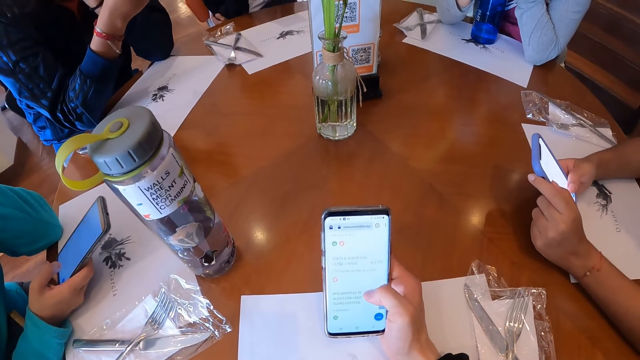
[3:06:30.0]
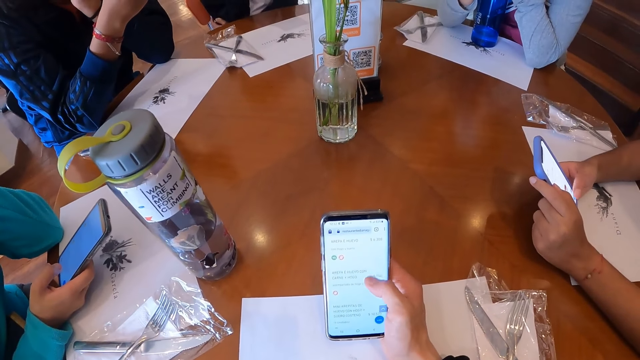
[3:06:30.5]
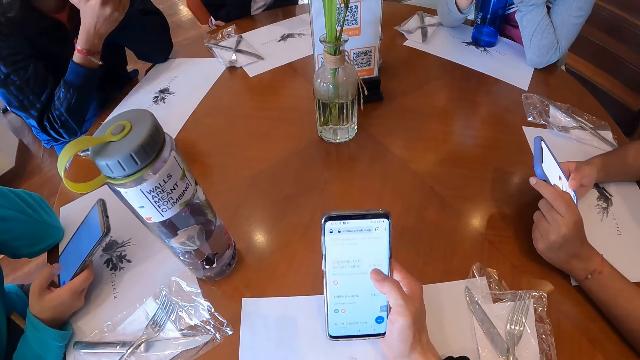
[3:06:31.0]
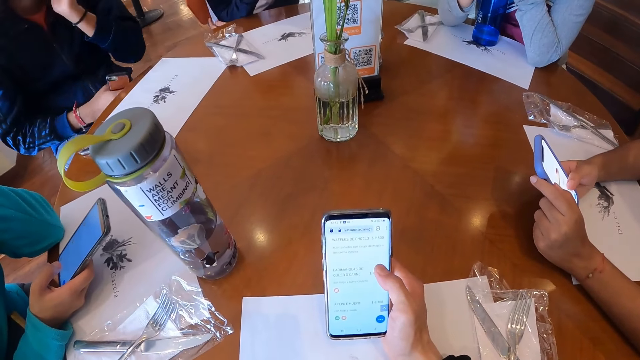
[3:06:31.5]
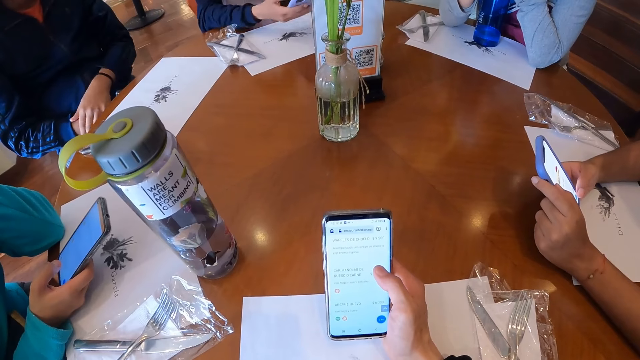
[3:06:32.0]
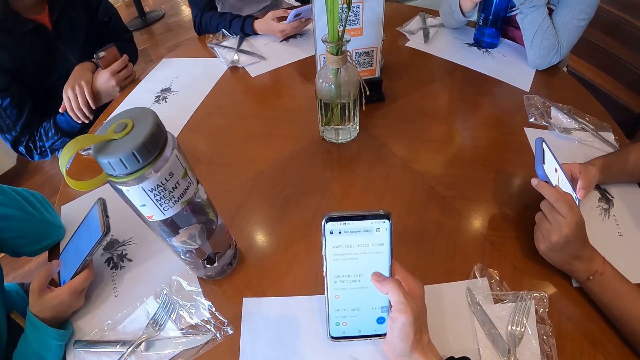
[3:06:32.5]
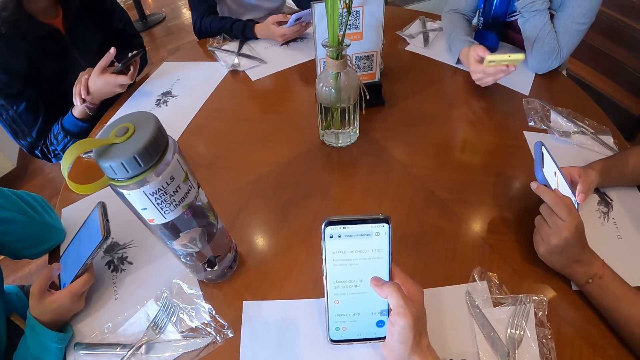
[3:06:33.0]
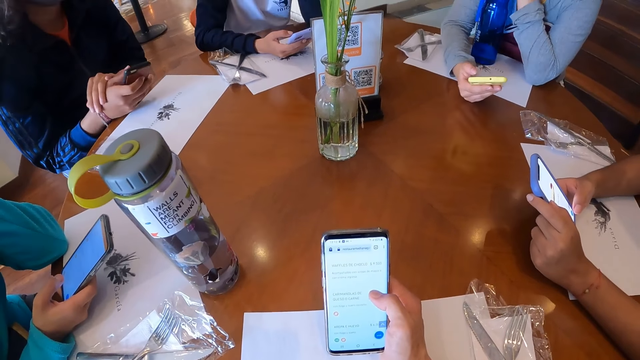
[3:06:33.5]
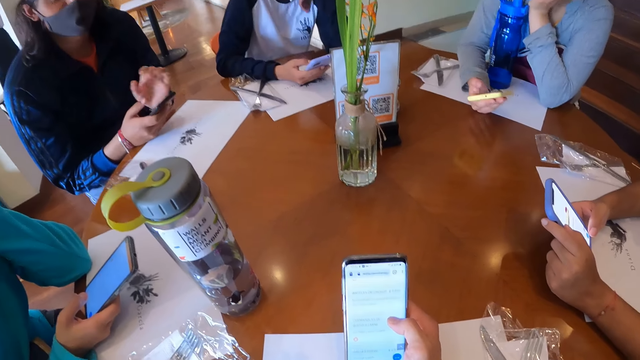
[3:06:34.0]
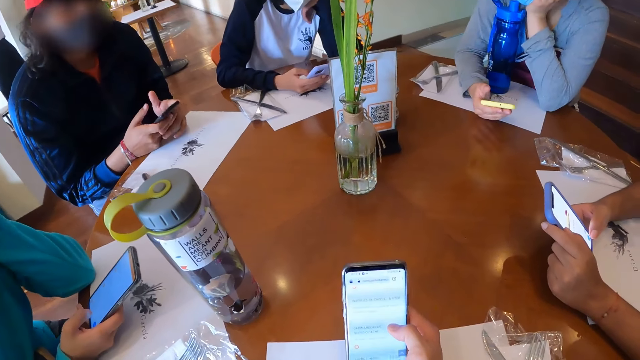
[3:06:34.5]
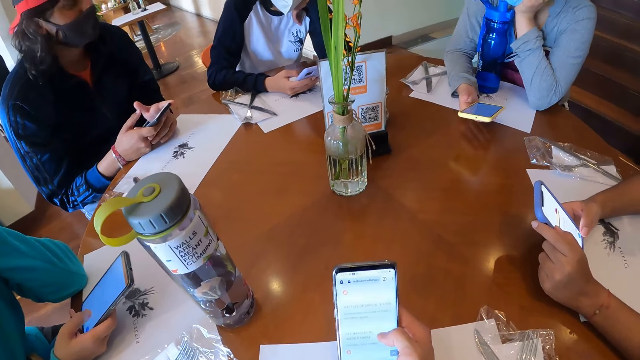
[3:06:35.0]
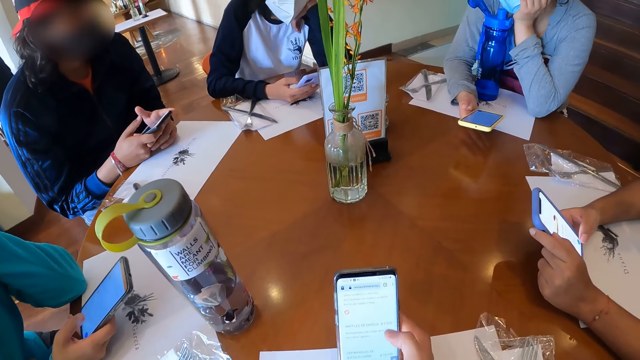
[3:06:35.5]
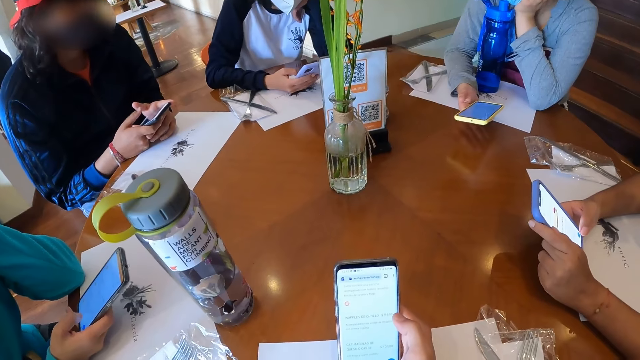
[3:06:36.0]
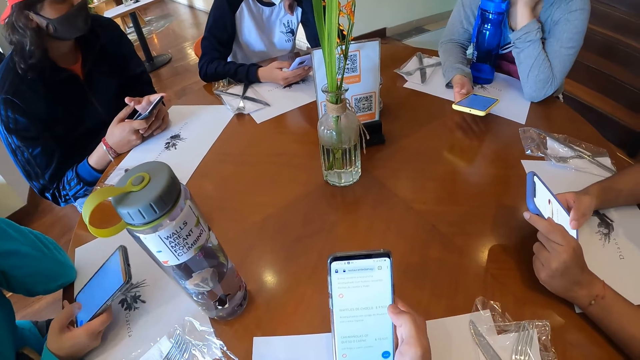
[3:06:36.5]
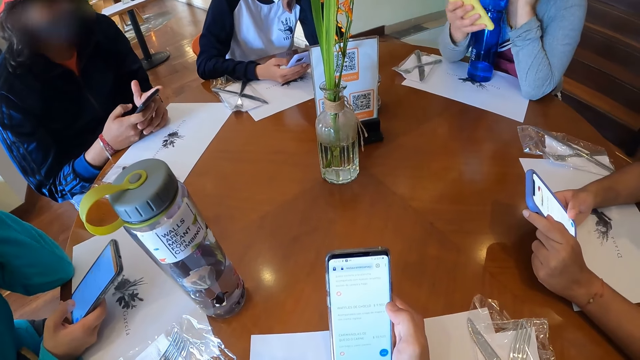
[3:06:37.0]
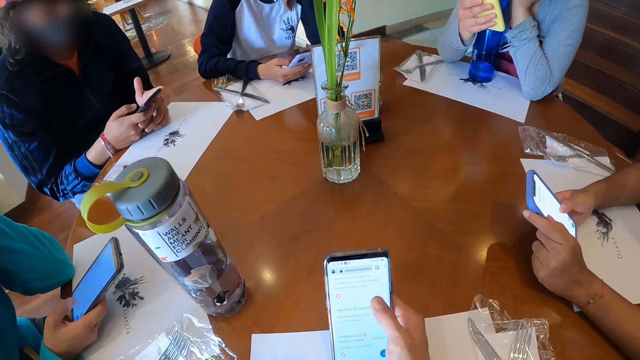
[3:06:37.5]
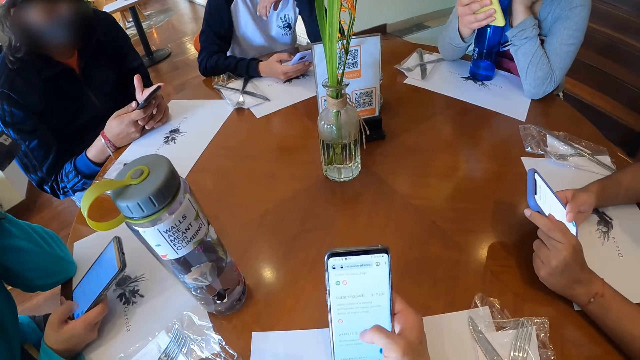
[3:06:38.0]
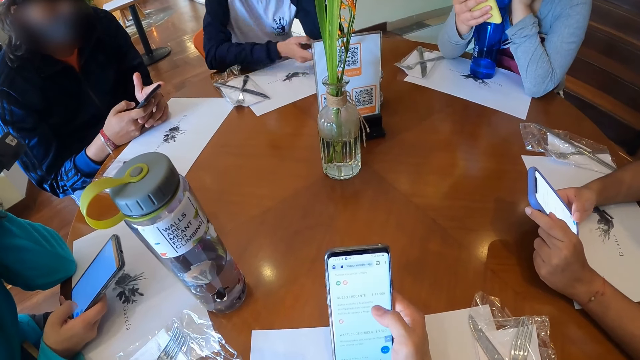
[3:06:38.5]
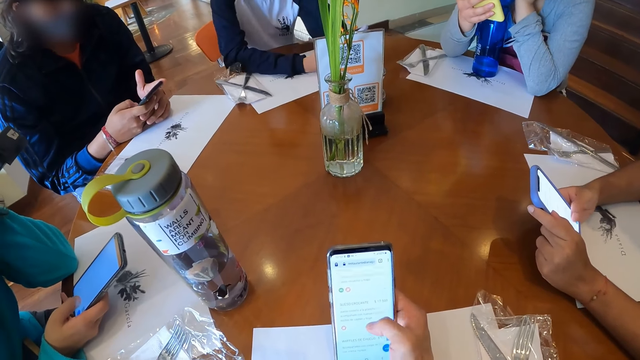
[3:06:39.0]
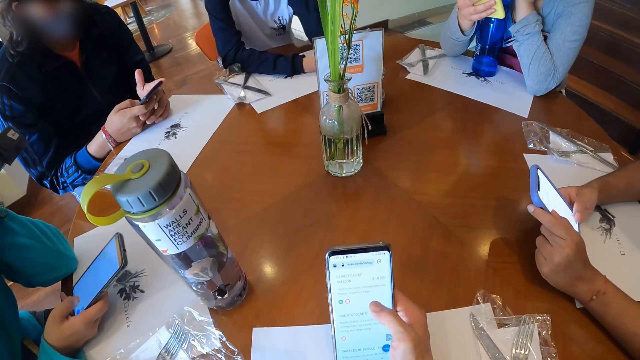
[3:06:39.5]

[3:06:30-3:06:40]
The man places his right hand on his lap and places his left hand on his right hand. A woman places her right hand on the table. Another woman places her right hand on the table. The man holds the phone on the table with both hands. The other woman lifts her phone from the table with her right hand.

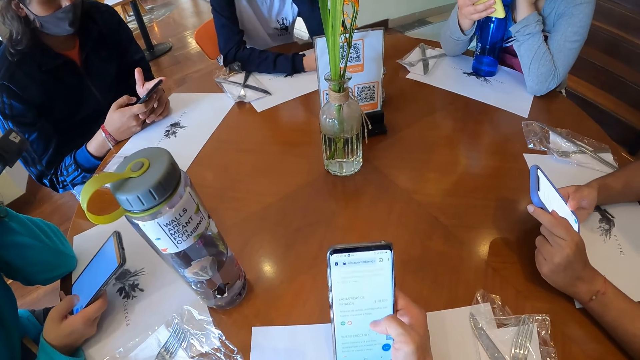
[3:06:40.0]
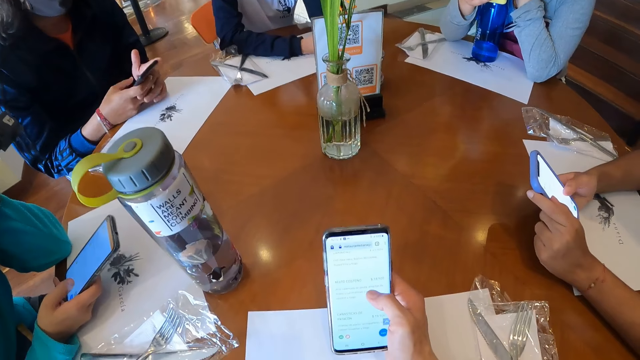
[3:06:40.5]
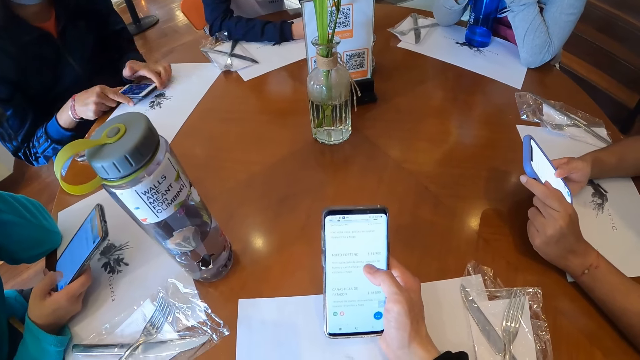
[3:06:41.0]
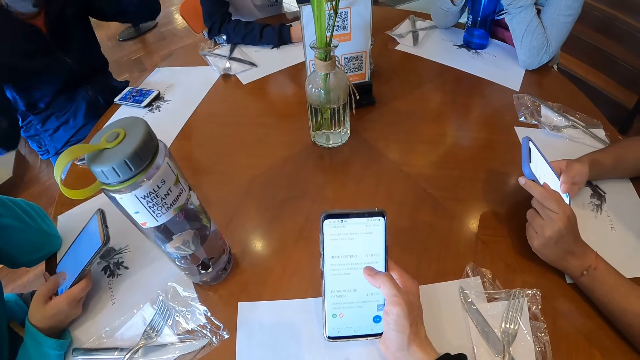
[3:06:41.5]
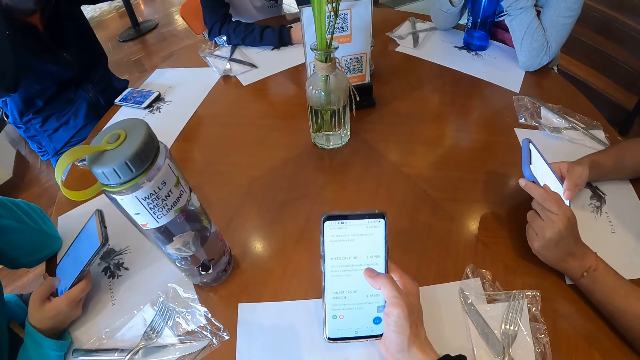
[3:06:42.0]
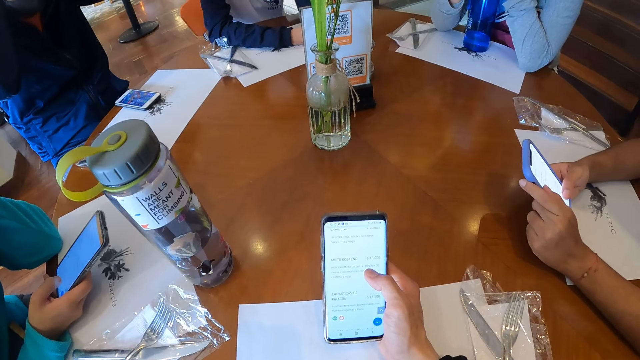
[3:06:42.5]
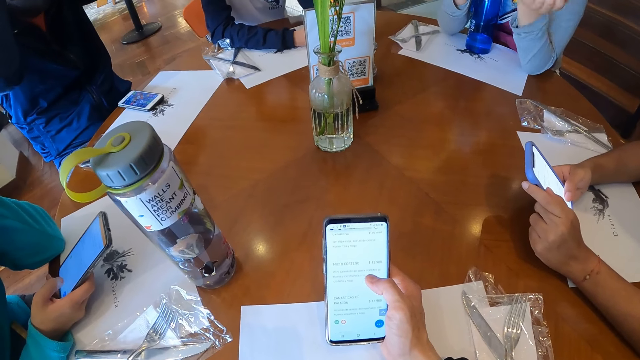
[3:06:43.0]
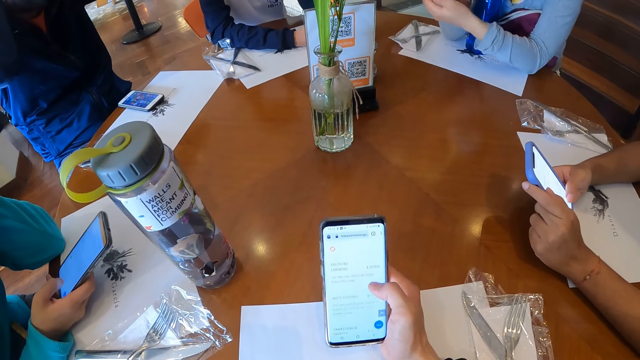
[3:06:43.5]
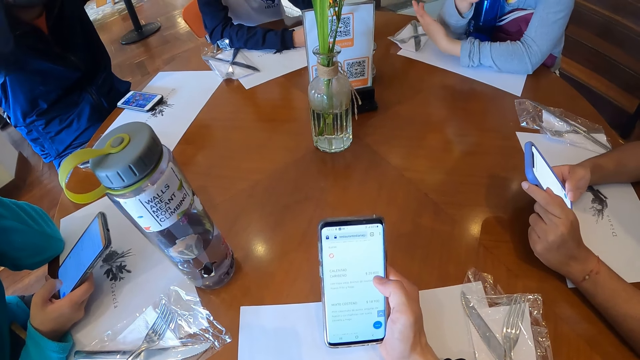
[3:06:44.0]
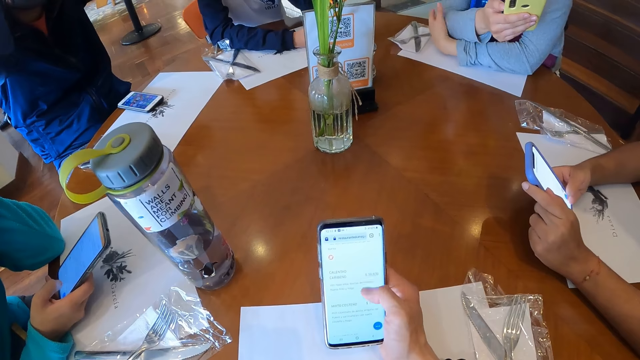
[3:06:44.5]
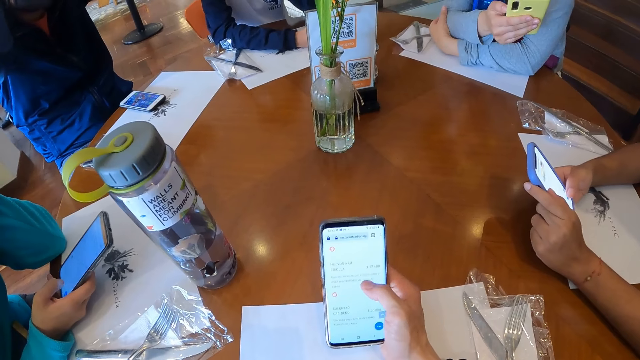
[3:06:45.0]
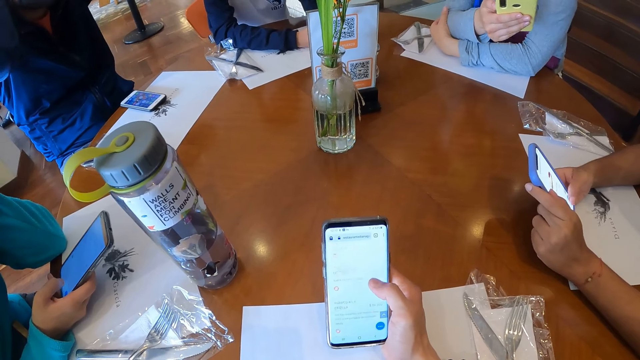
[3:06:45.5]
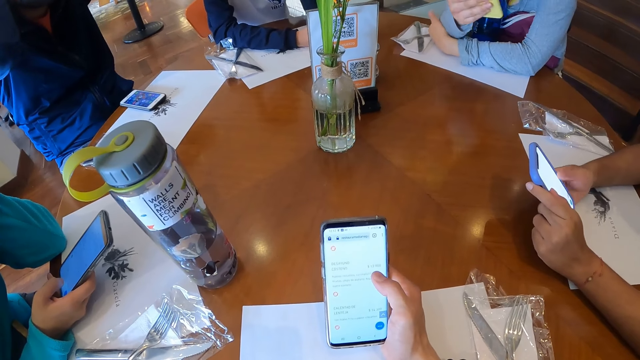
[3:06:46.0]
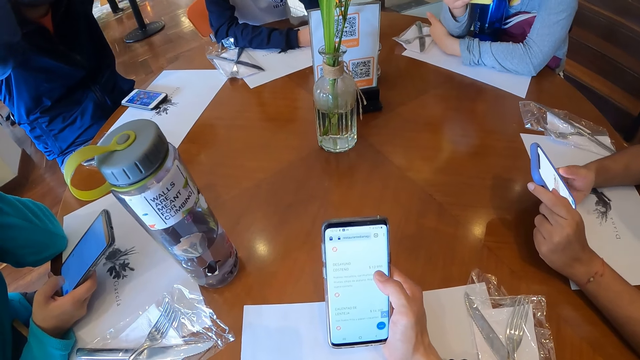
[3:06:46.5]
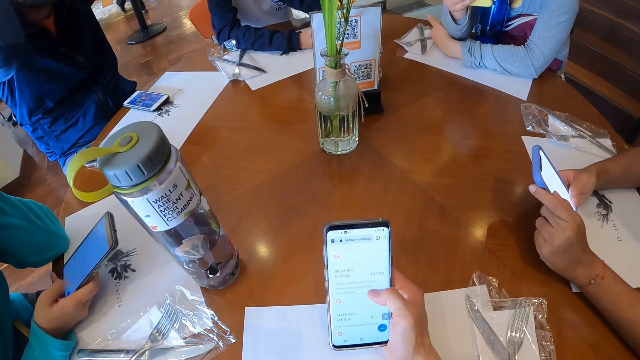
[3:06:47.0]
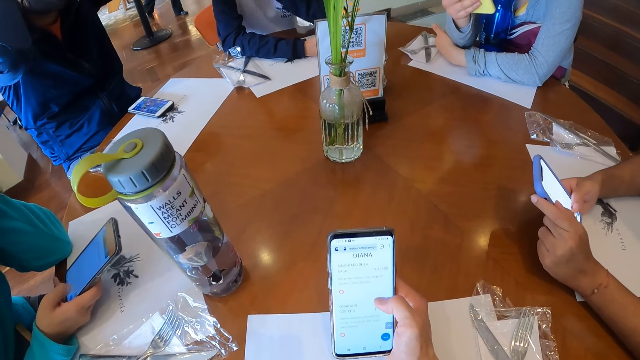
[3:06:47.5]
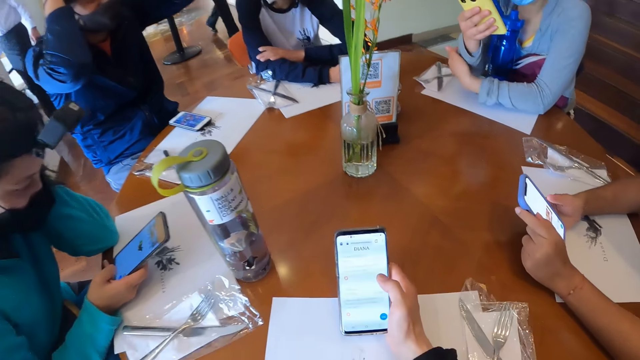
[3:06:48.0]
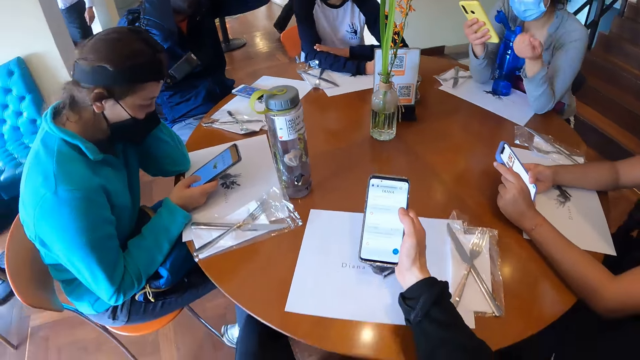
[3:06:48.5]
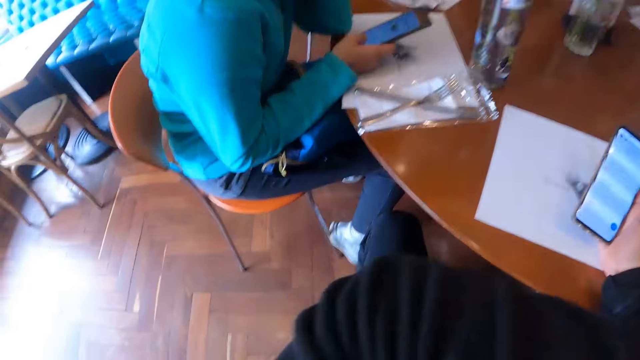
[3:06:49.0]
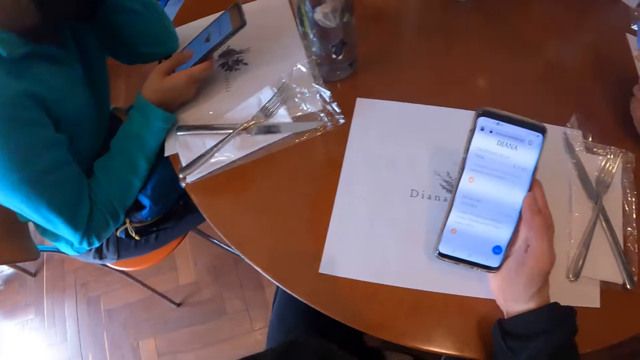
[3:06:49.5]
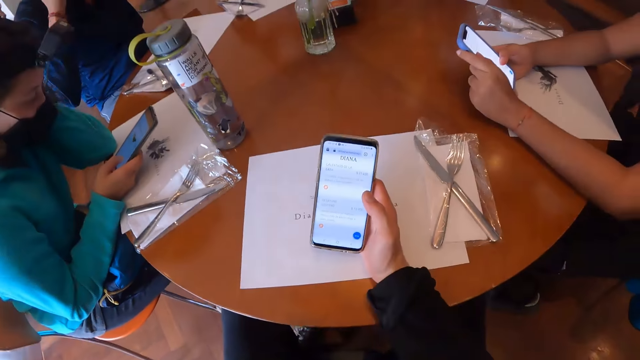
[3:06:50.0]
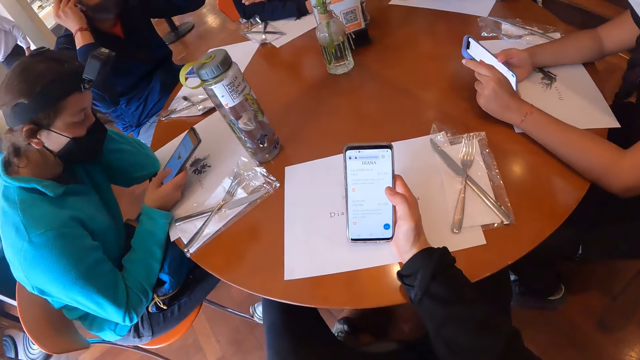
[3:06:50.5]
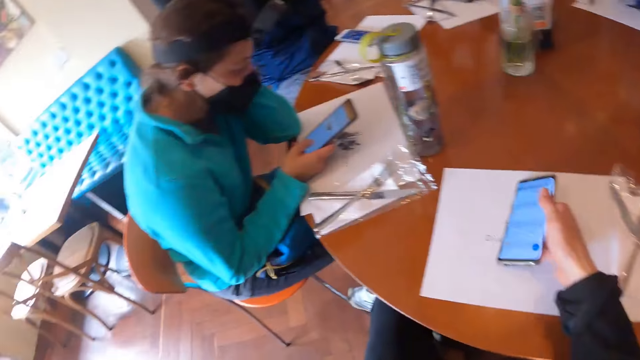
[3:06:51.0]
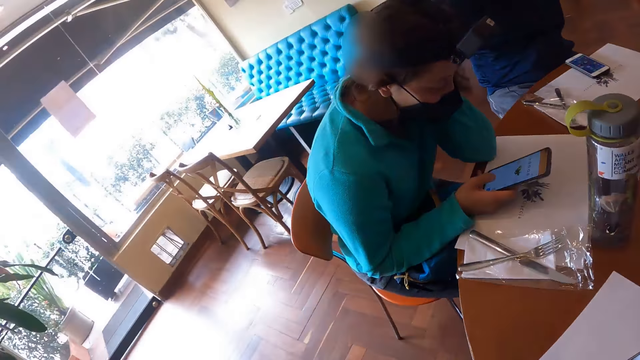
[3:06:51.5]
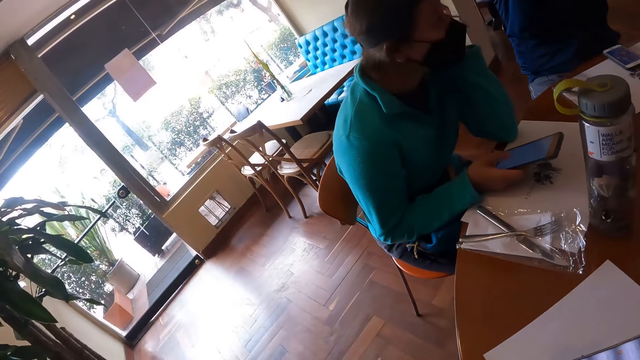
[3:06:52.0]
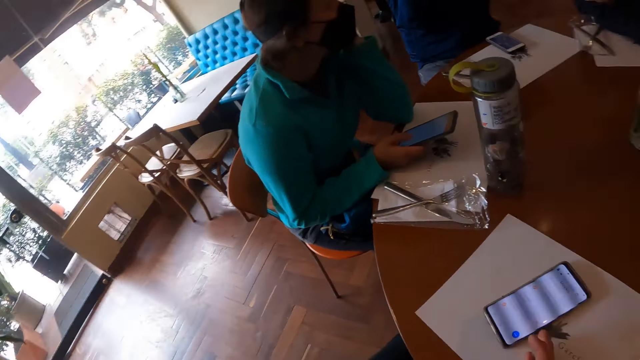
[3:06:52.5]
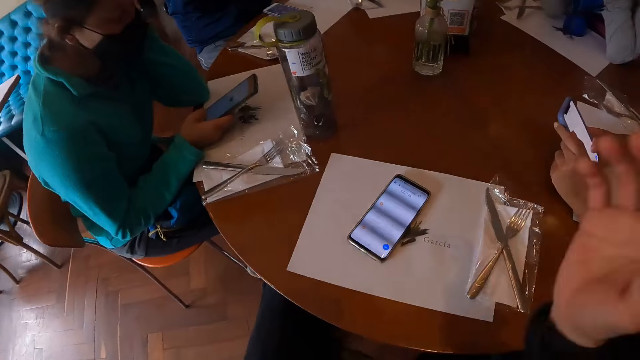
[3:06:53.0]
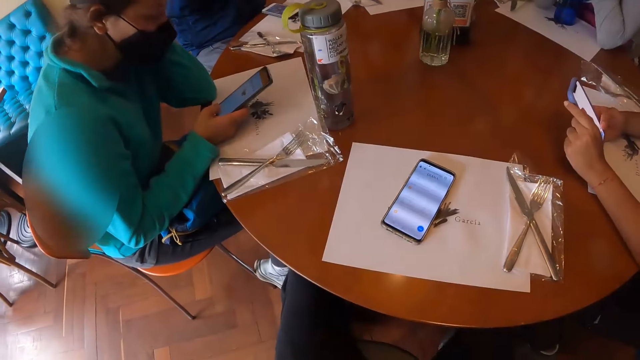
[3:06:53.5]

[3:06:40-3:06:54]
The man drops the phone on the table with both hands. A woman places both hands on the table. Another woman places her left hand on her right hand on the table. The camera wearer moves the phone on the table with his right hand. He stares at a lady. He drops the phone on the table with his right hand.
